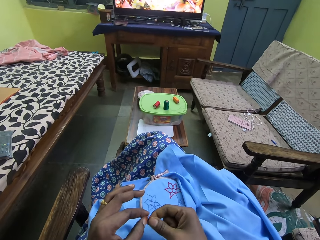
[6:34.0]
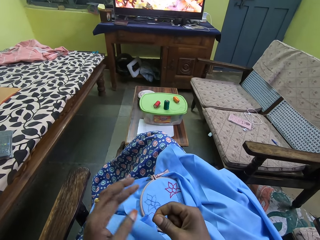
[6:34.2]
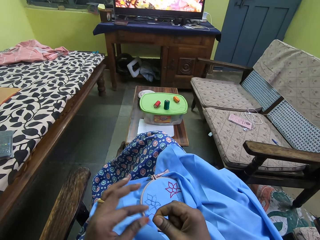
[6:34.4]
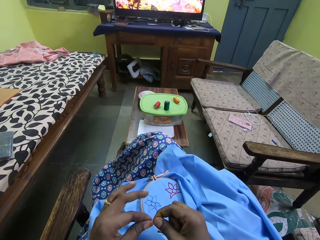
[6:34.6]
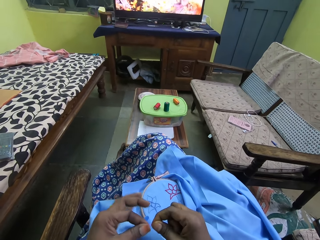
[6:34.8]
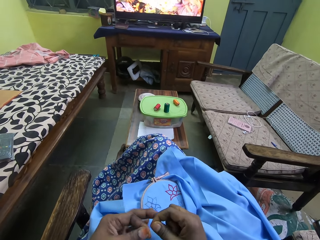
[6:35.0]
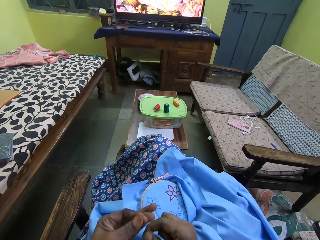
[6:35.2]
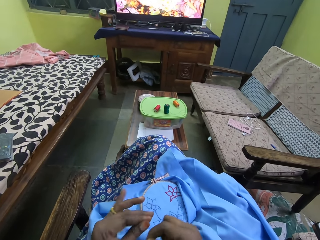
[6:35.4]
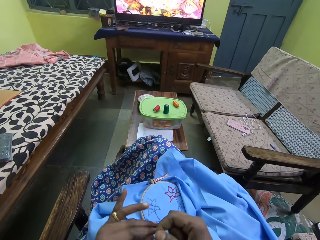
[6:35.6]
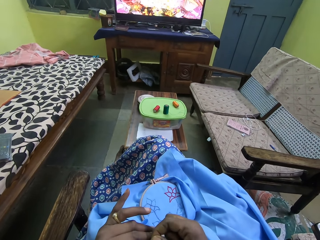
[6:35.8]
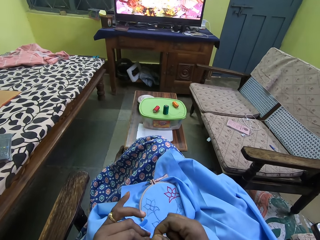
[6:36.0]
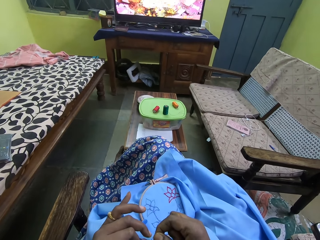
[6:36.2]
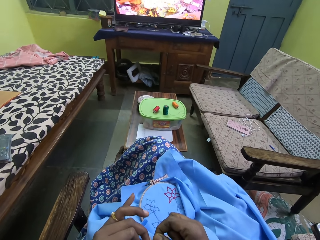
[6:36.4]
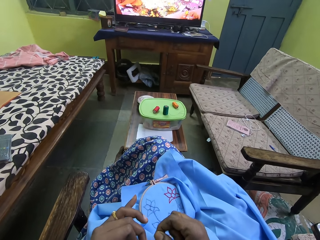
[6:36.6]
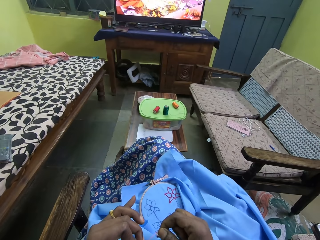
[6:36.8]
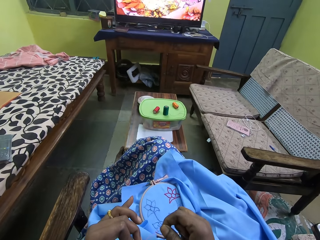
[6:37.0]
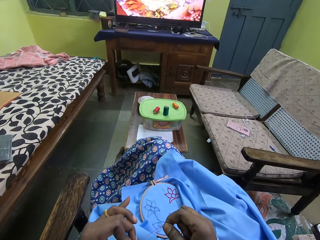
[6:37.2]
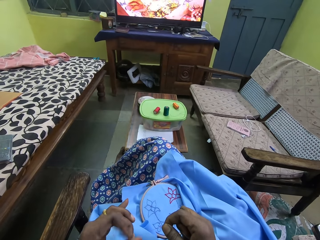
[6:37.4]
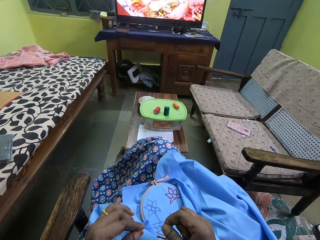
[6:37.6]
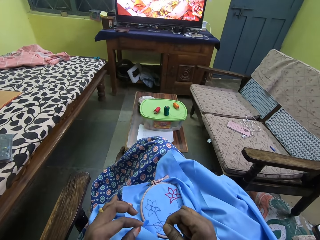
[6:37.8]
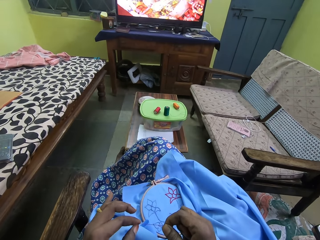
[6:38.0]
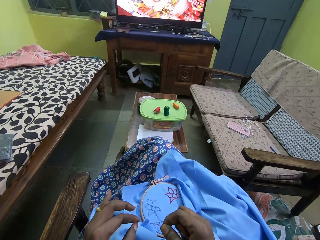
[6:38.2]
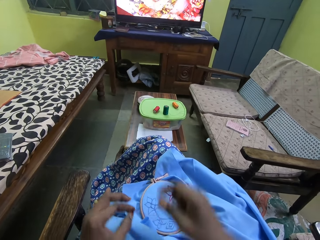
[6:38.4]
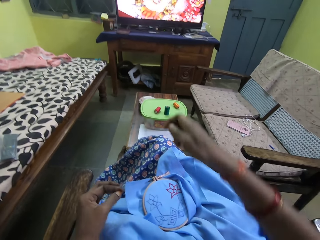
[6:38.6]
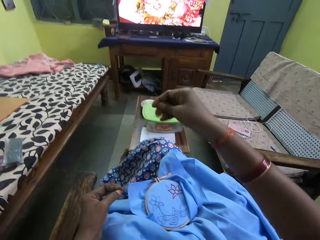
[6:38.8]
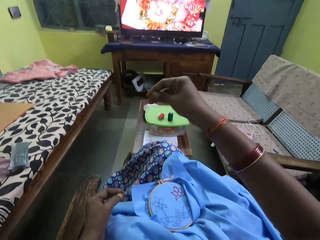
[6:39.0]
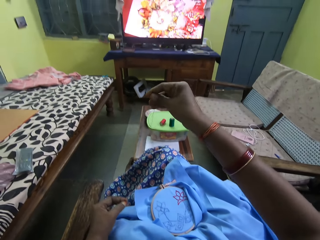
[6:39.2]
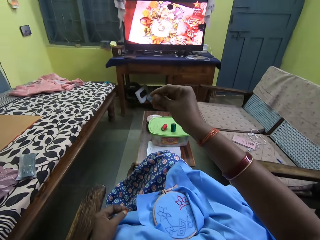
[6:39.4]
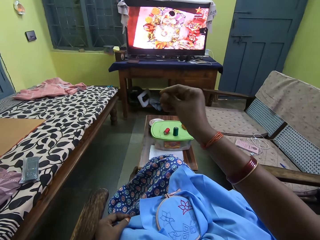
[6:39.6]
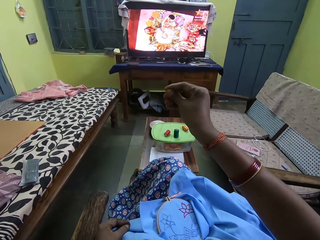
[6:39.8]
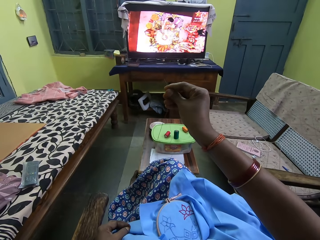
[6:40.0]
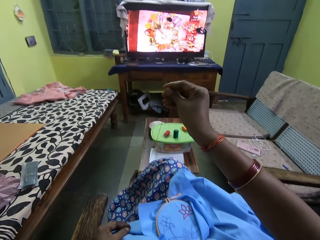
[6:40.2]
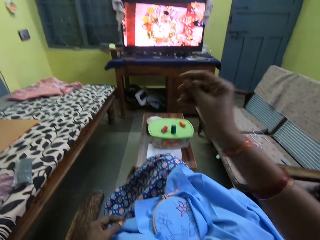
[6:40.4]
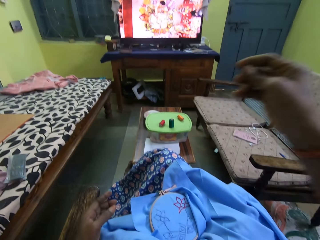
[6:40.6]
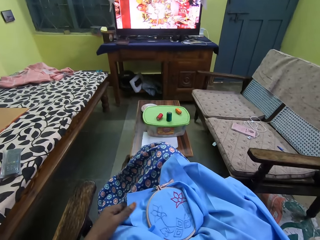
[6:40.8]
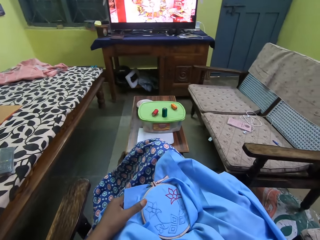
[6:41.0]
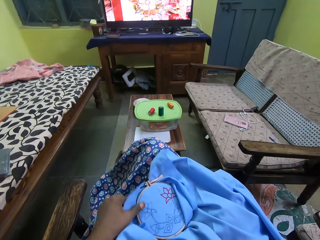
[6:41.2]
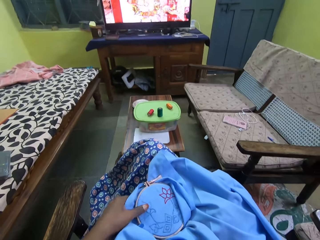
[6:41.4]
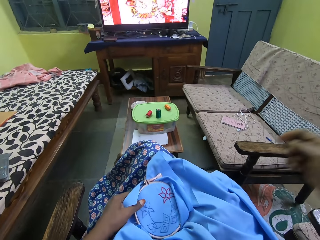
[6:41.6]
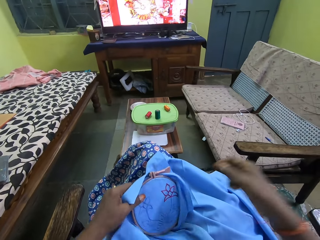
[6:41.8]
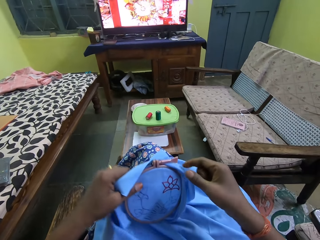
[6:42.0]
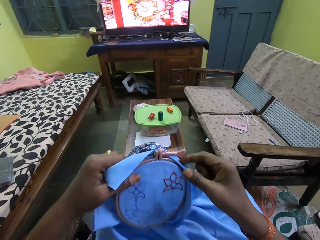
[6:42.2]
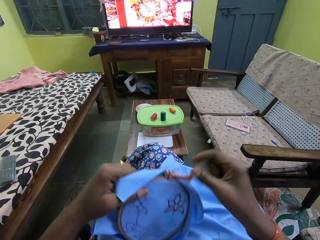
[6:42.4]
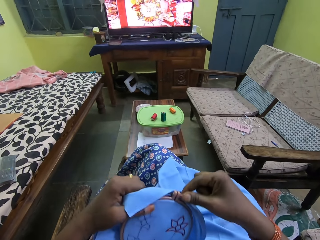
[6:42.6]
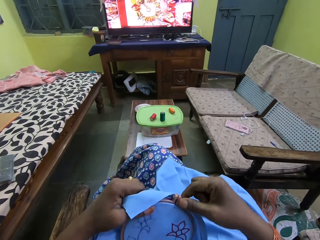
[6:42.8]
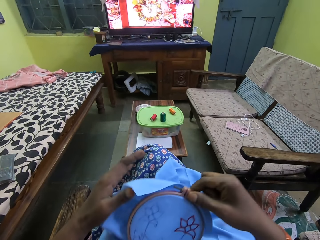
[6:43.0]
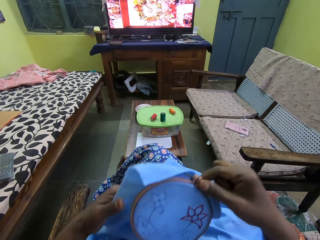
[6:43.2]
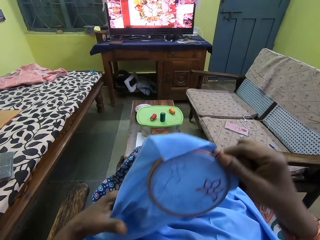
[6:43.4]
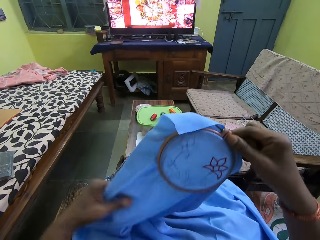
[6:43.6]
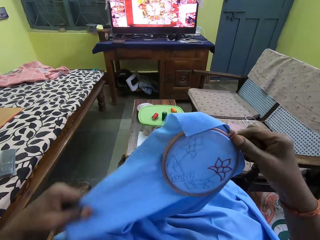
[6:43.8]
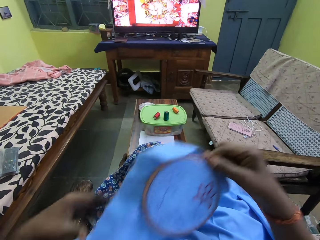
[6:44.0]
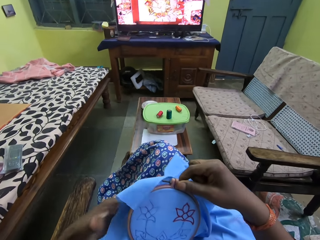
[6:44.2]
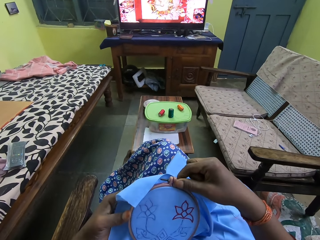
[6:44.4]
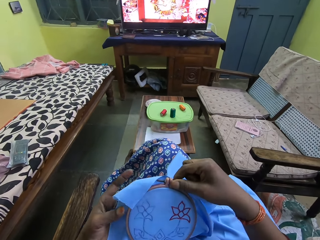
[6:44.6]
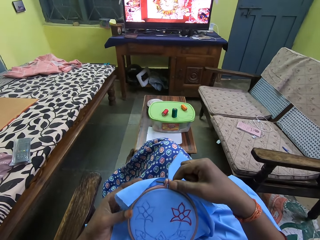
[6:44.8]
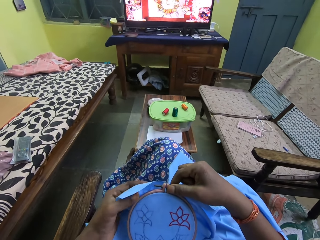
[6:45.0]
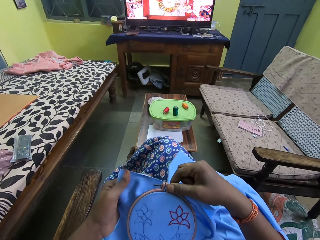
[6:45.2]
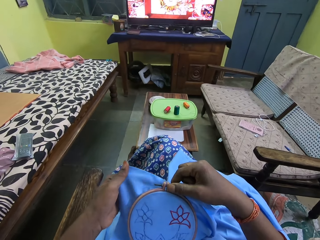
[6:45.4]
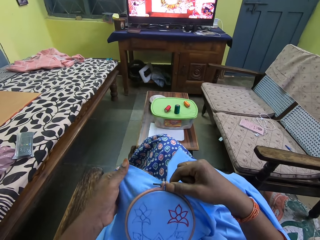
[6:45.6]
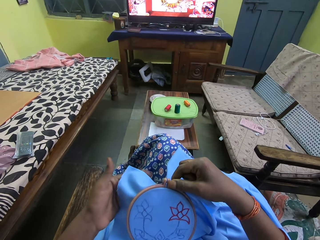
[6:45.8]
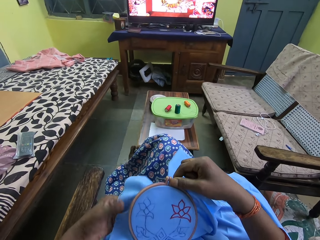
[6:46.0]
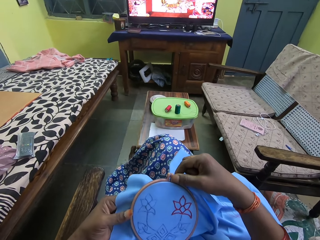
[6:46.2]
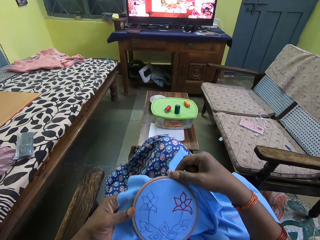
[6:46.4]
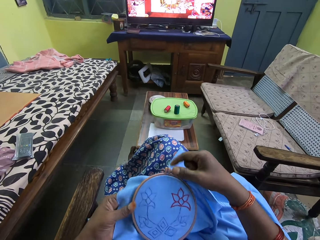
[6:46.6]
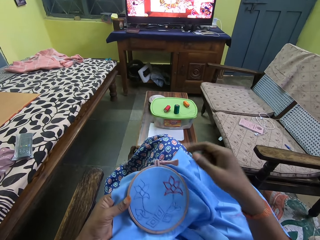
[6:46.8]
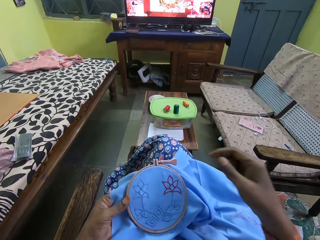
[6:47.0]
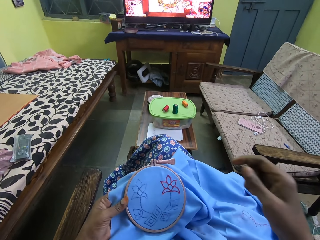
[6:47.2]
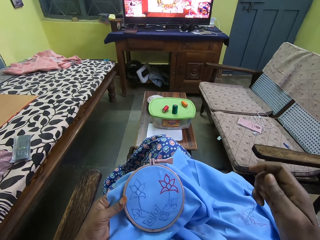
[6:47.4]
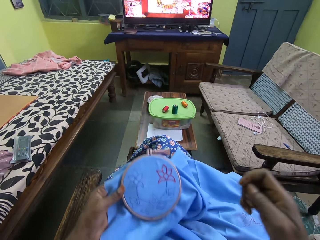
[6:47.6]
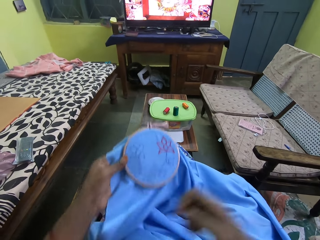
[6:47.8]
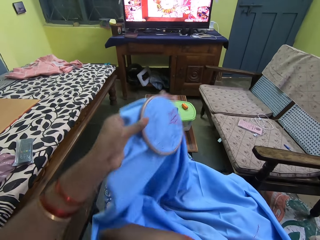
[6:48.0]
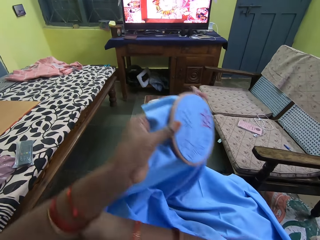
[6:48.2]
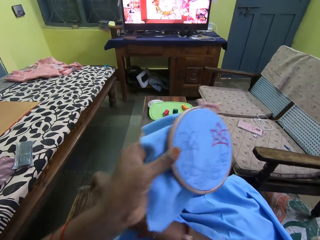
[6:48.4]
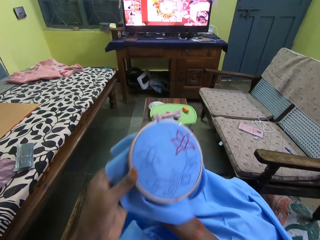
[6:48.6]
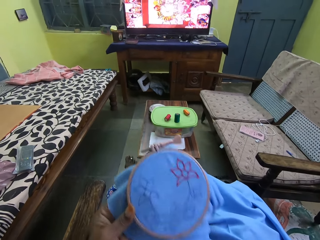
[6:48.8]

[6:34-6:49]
The camera wearer removes her left hand from the piece of thread in her right hand. She pulls the piece of thread in her right hand with her left hand. She adjusts the thread. She takes the round embroidery hoop from her lap with her left hand. She holds the round embroidery with both hands. She removes her left hand from the round embroidery hoop. She adjusts the piece of cloth with her left hand. She holds the round embroidery with her left hand. She removes her right hand from the round embroidery hoop.

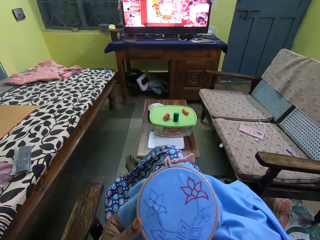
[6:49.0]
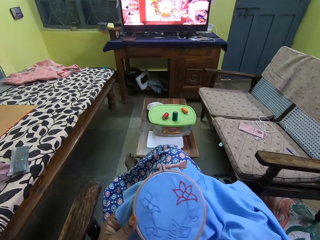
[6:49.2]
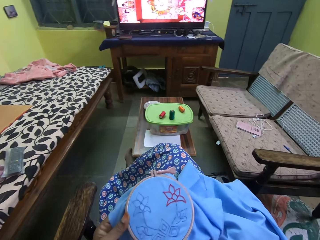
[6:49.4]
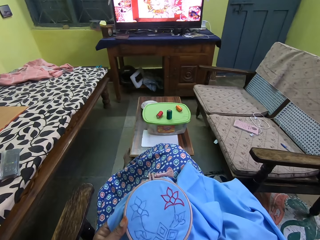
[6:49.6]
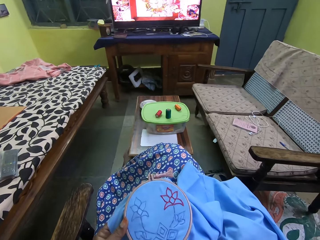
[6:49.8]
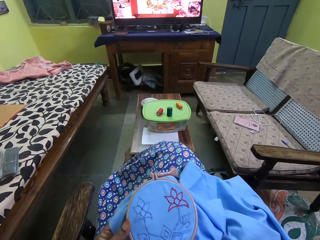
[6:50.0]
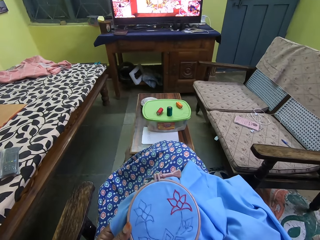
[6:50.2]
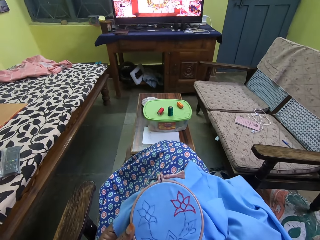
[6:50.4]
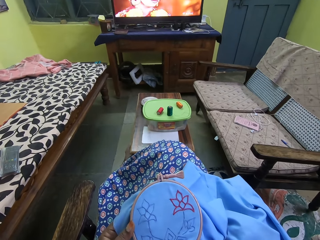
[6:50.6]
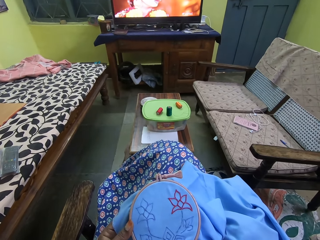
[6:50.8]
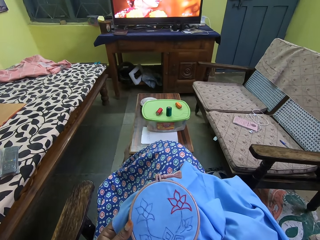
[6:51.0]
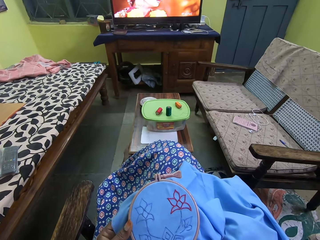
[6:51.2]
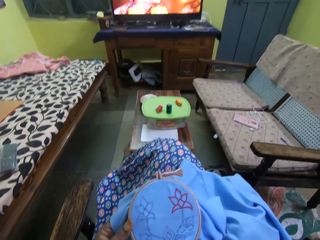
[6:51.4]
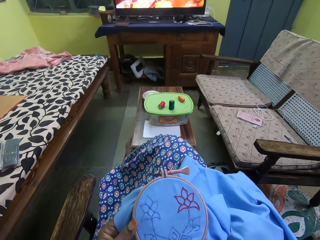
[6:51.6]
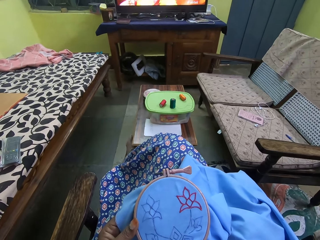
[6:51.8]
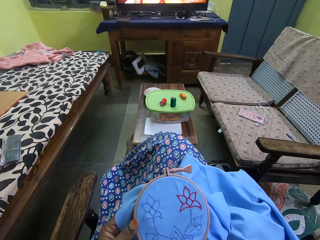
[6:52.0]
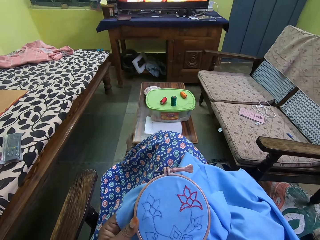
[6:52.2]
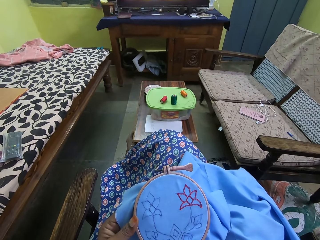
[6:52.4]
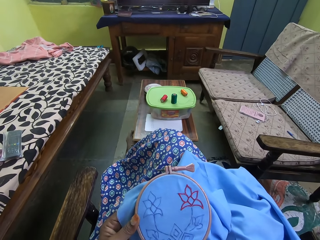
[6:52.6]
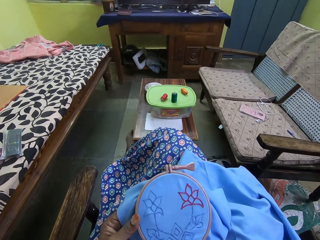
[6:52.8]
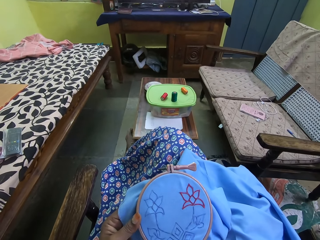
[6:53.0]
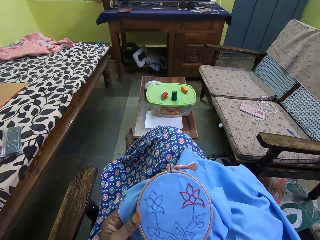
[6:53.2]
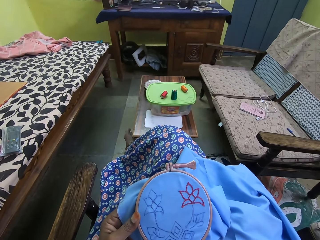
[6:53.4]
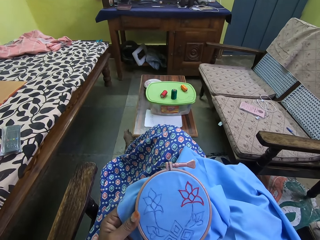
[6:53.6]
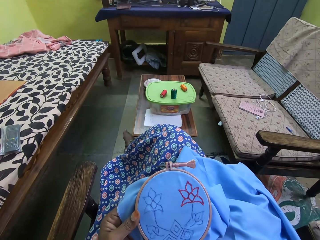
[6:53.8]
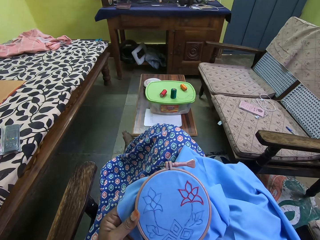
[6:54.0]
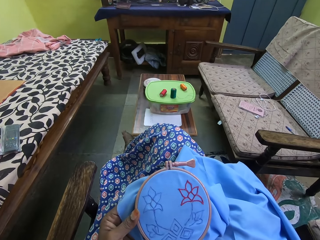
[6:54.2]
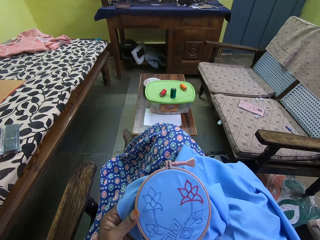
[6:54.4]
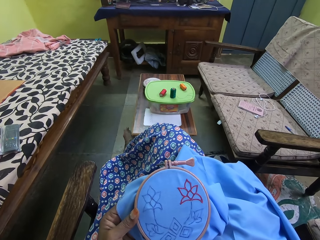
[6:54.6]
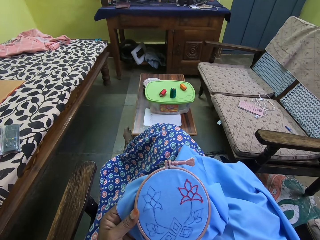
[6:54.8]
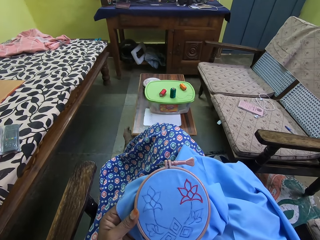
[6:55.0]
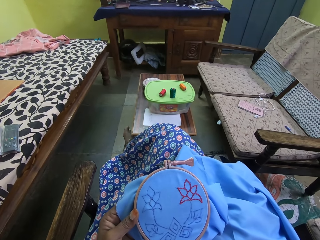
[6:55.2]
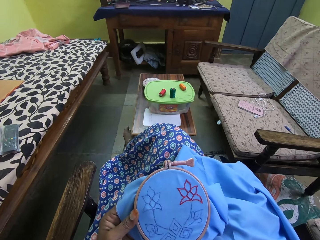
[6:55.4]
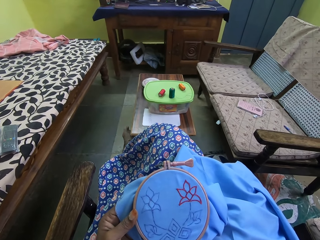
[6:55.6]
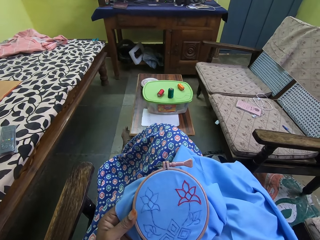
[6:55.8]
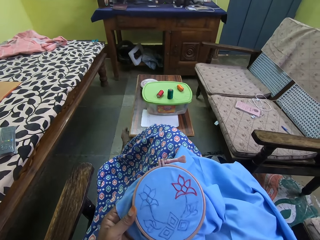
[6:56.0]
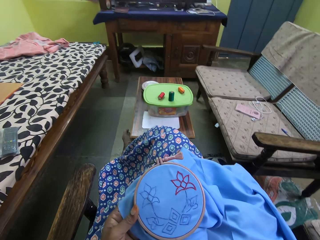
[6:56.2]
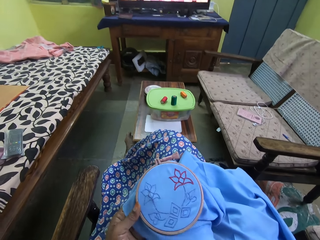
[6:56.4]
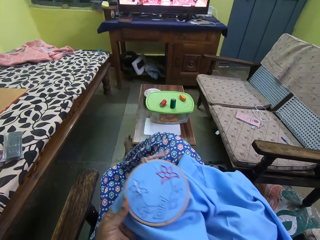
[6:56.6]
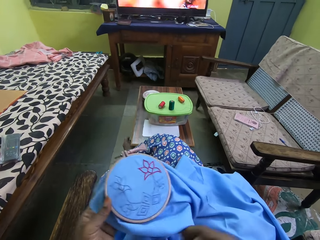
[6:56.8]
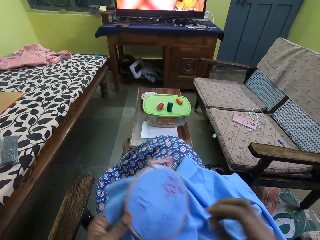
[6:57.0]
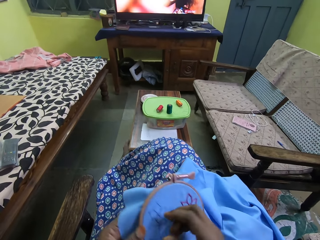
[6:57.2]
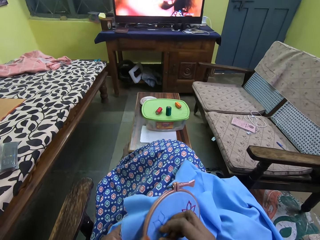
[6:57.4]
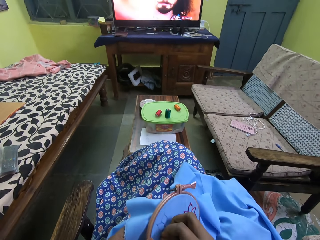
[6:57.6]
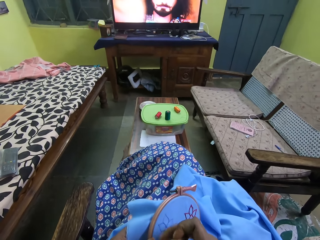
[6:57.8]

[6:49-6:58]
The camera wearer sews the round embroidery hoop on the piece of cloth in her left hand with the needle in her right hand.
